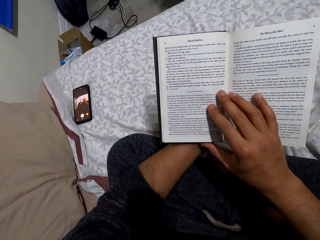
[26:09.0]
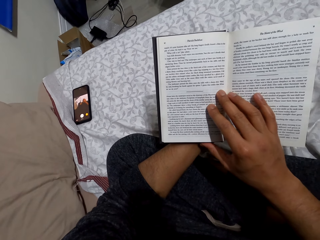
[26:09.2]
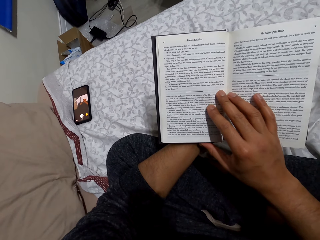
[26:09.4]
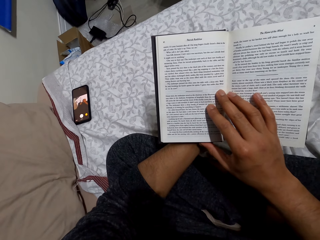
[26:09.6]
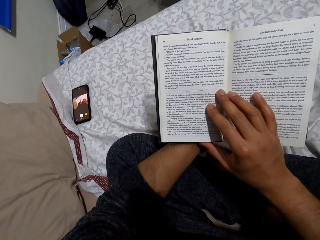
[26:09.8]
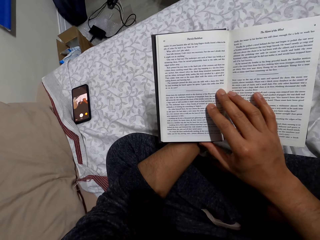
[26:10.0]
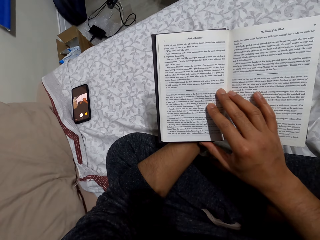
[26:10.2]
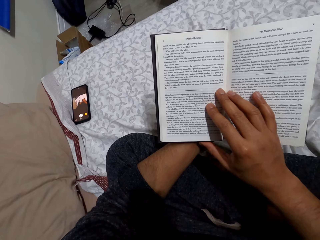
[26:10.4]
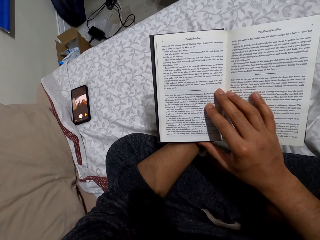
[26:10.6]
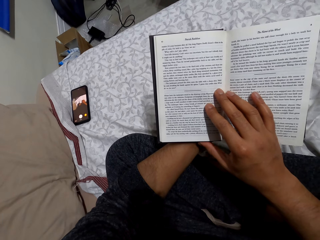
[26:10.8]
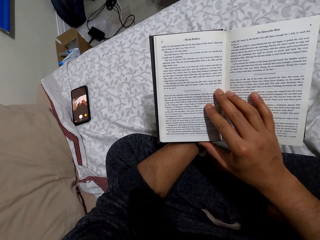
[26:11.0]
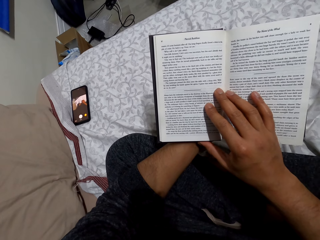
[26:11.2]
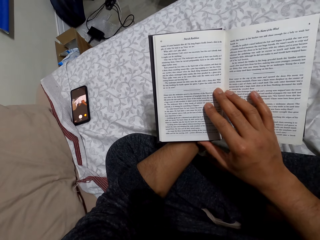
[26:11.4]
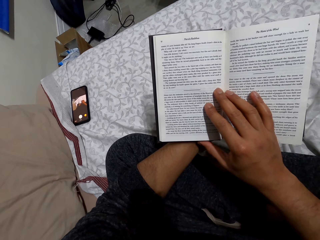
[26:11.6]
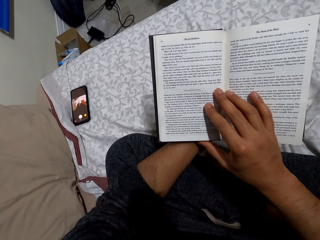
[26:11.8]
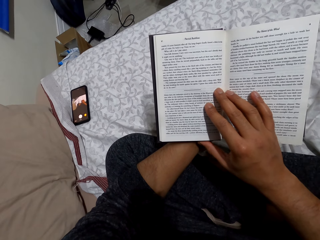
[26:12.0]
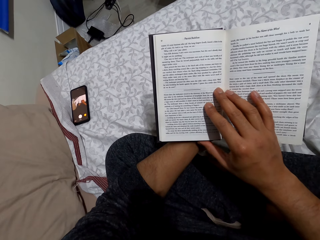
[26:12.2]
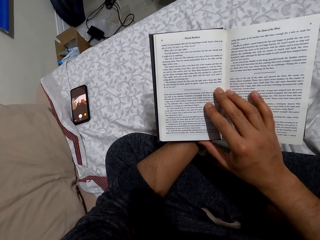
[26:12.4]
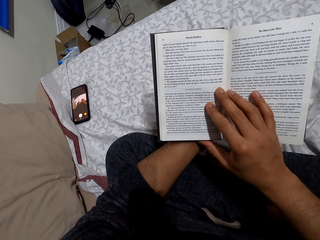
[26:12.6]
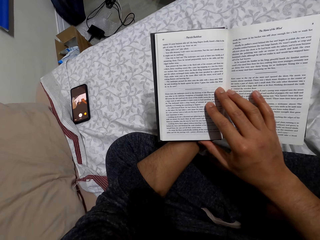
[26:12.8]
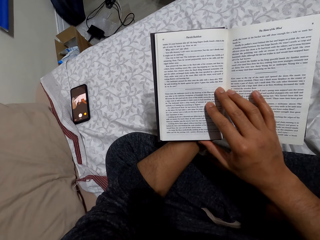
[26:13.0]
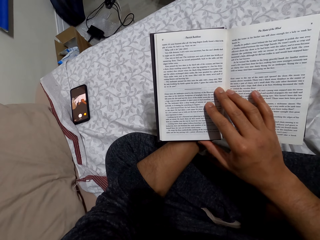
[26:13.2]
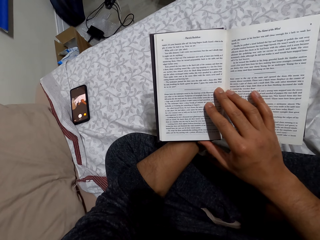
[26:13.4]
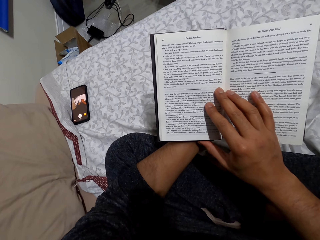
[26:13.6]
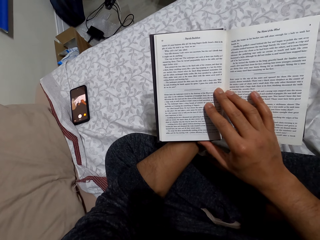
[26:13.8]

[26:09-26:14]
The camera wearer reads the book.

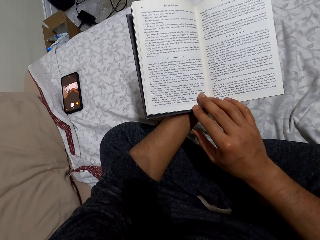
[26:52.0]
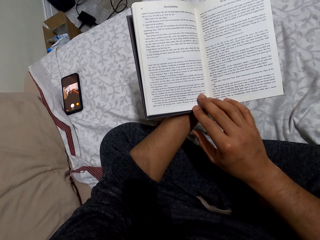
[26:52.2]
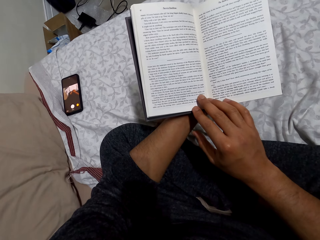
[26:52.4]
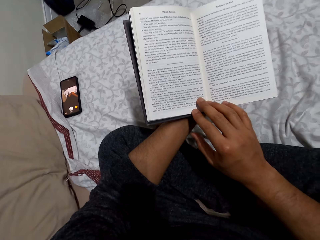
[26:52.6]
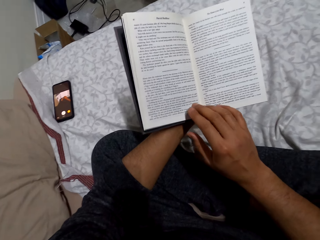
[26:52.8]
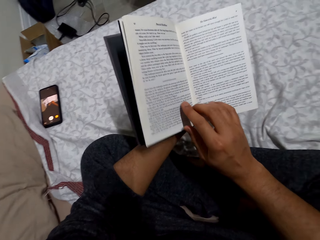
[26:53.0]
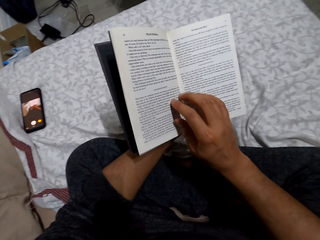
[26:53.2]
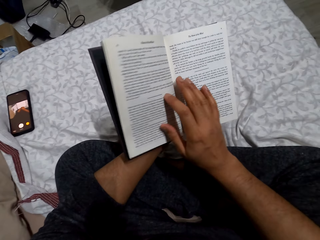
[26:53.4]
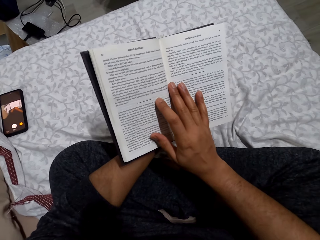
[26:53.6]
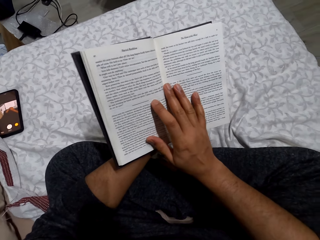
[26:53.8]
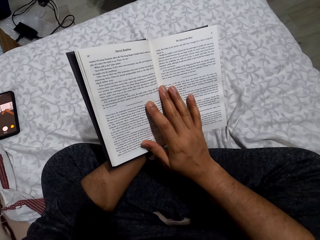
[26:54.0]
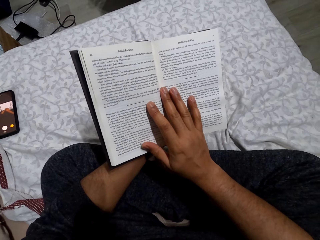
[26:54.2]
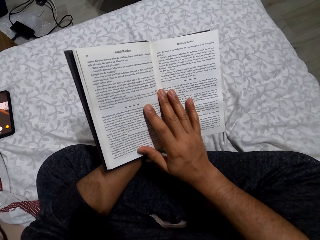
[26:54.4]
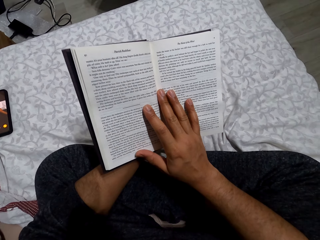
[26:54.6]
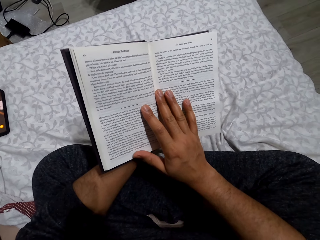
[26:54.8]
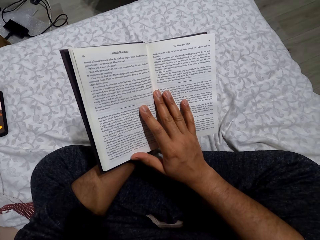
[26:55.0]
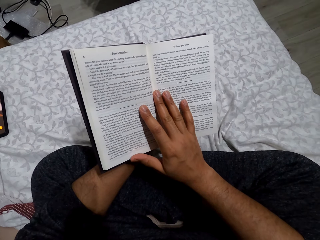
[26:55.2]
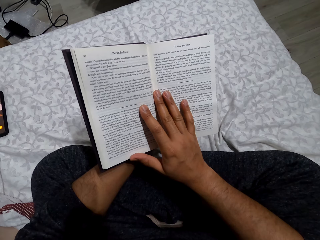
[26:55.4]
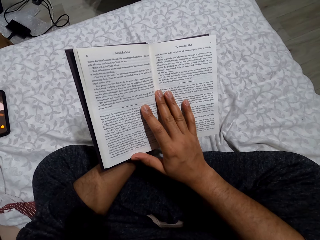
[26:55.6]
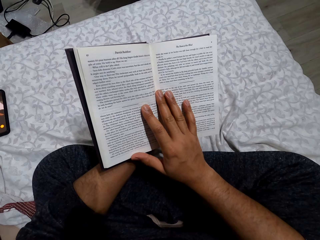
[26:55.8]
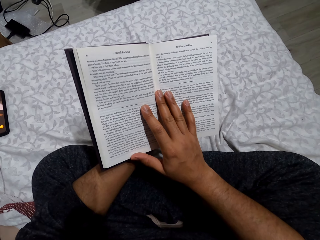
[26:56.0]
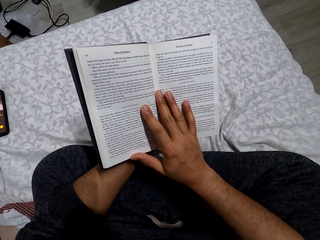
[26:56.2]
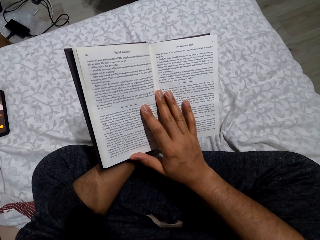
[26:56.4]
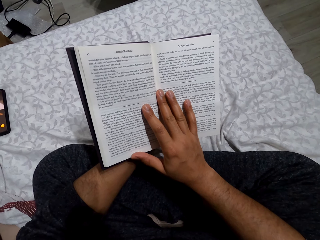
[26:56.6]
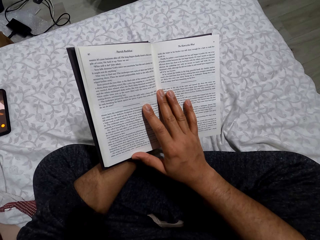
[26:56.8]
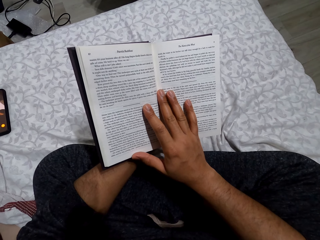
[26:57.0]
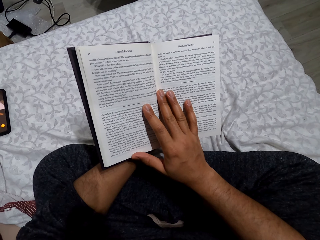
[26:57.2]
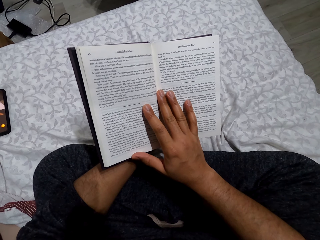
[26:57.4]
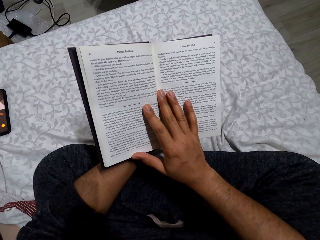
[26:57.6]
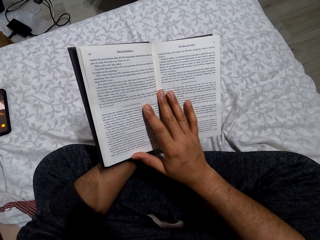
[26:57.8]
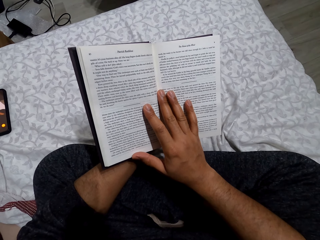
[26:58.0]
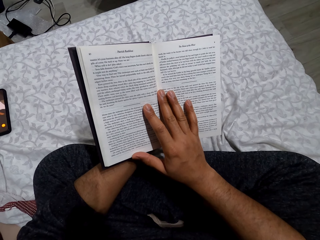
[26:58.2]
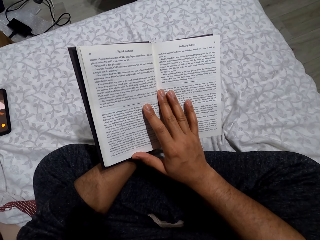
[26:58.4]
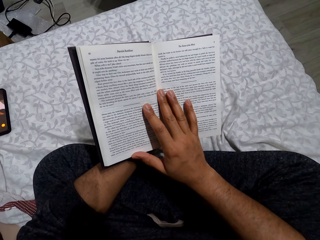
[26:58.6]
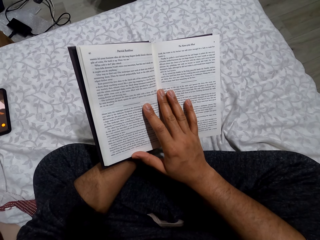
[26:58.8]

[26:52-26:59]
The camera wearer moves her hand.
